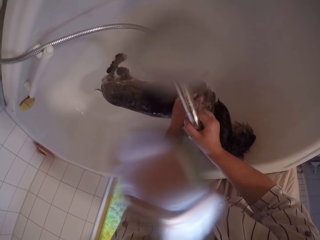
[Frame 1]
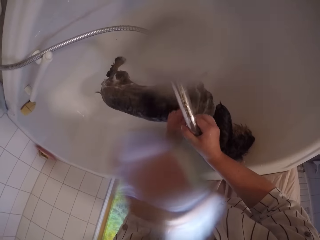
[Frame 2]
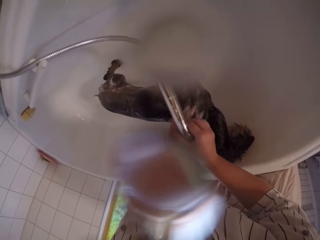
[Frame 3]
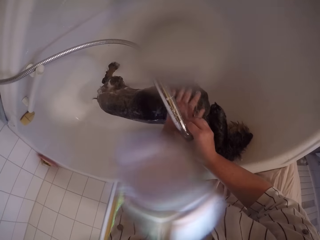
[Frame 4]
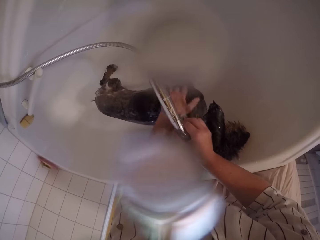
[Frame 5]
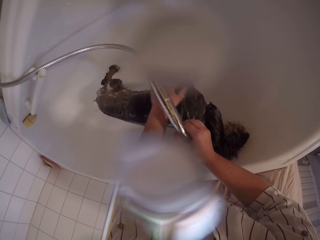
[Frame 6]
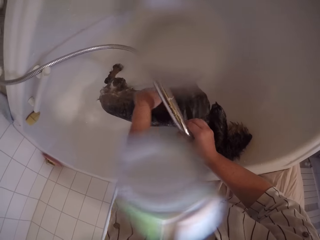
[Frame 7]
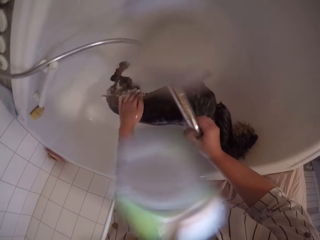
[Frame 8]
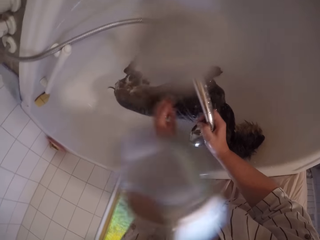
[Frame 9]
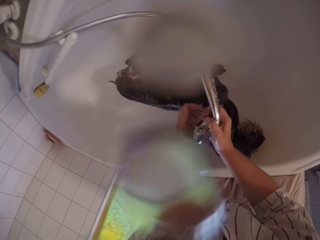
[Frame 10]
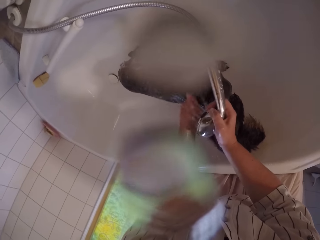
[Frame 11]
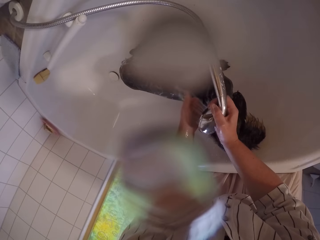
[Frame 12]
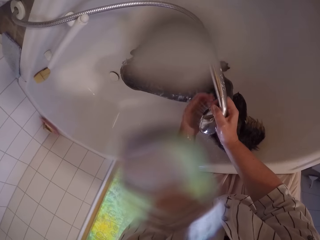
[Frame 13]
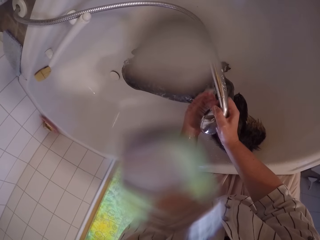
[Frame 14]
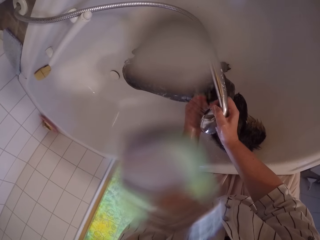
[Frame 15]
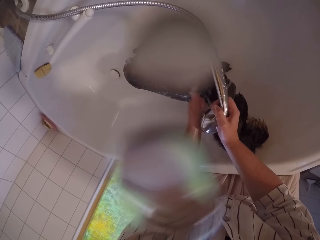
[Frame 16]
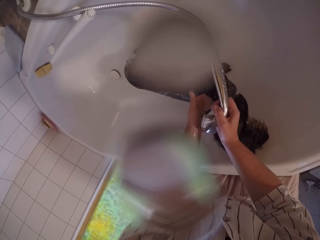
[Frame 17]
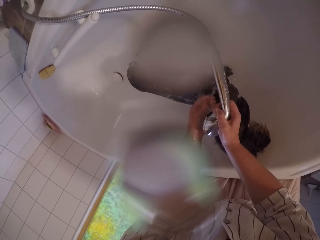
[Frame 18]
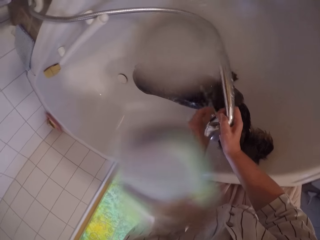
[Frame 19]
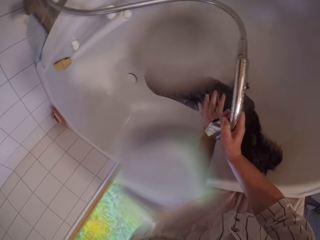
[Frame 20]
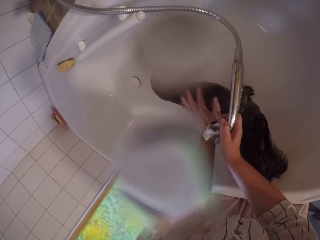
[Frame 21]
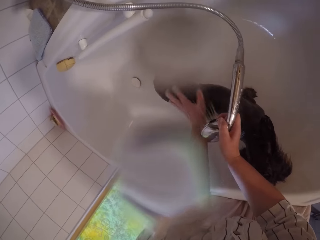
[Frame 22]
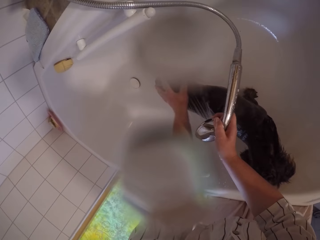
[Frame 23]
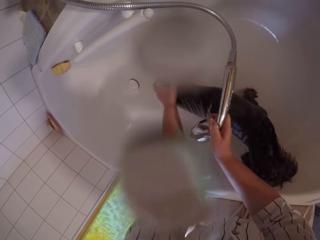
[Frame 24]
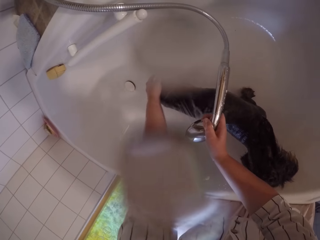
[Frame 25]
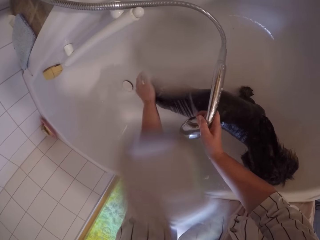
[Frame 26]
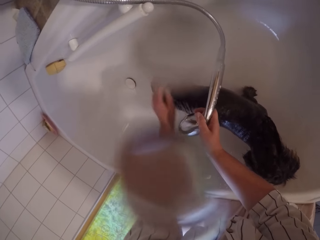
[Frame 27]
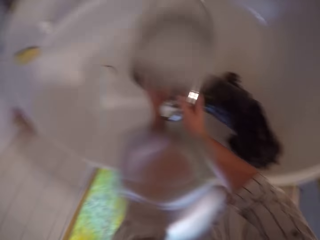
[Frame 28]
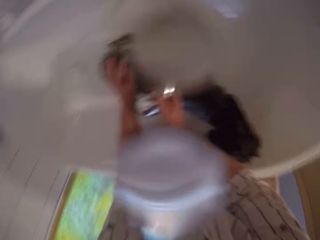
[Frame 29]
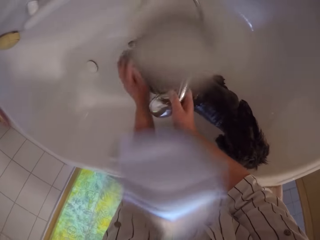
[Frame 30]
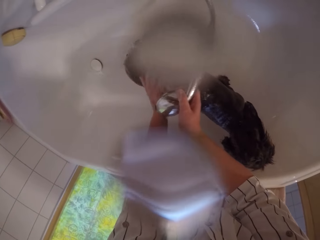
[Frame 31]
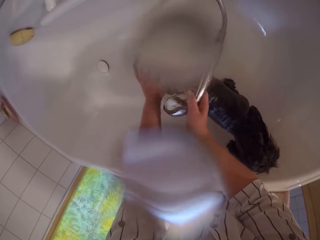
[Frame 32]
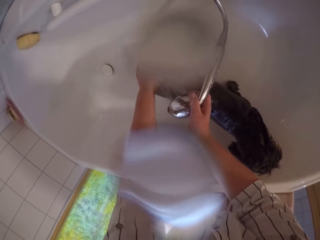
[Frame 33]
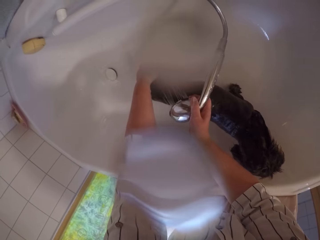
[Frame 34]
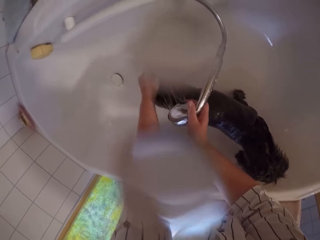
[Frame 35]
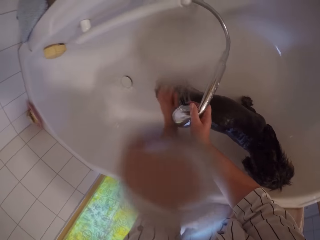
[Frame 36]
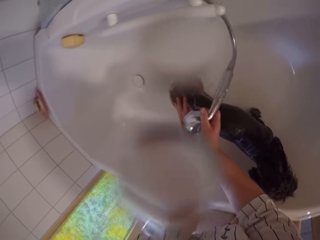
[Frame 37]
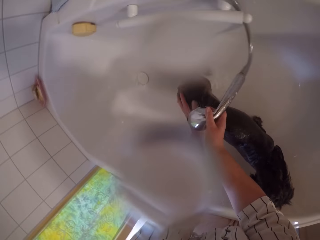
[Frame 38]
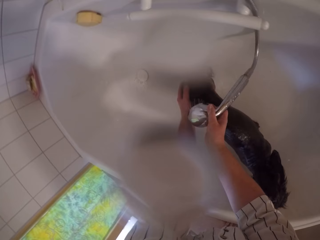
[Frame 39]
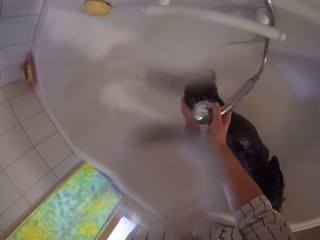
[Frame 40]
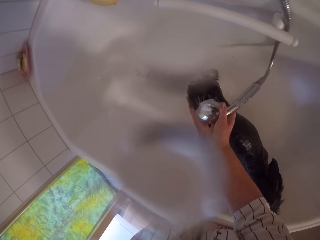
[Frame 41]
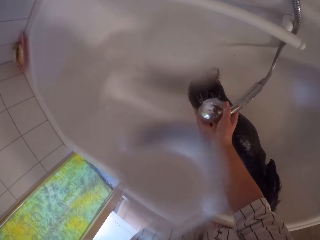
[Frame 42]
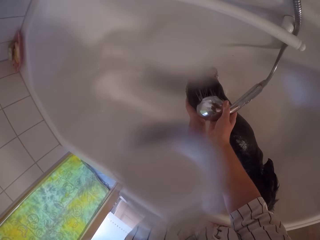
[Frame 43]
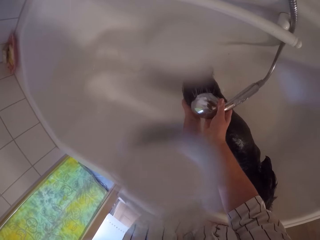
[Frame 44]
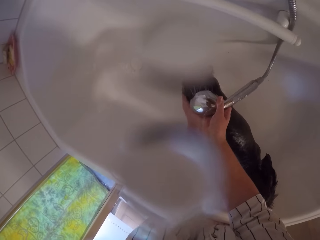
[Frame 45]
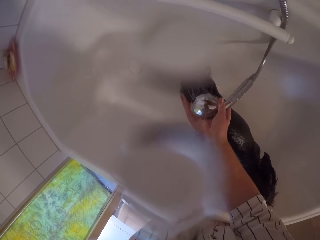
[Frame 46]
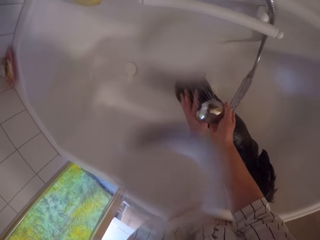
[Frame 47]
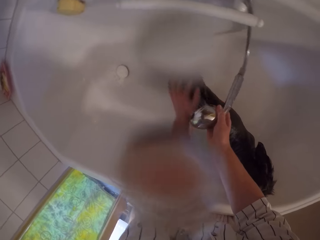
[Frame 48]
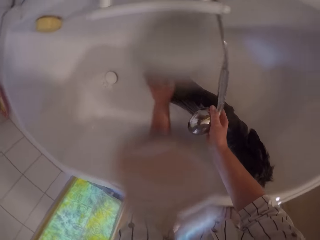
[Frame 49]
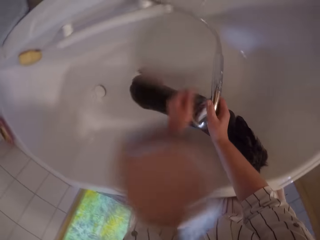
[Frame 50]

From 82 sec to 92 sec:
The camera wearer feels the water temperature with the hand. They rinse the chihuahua.

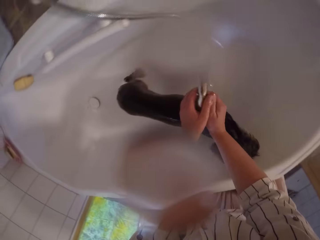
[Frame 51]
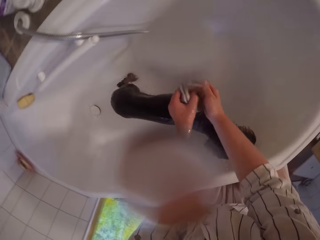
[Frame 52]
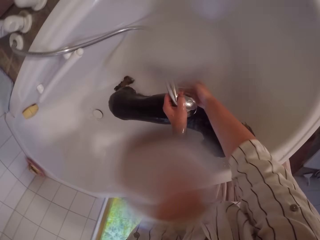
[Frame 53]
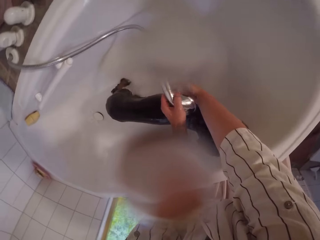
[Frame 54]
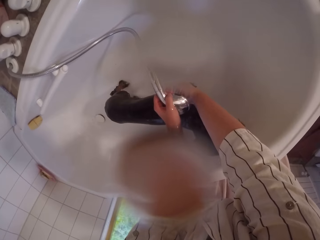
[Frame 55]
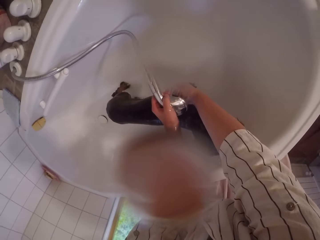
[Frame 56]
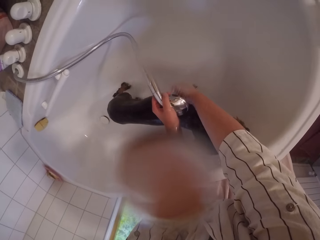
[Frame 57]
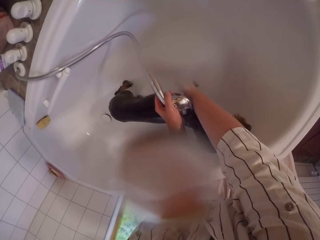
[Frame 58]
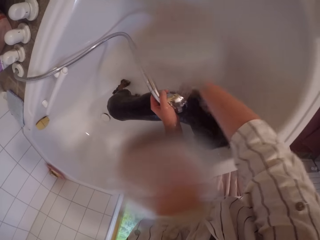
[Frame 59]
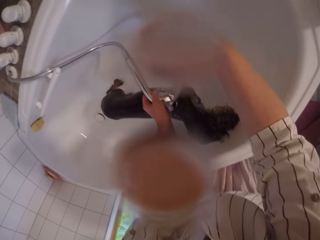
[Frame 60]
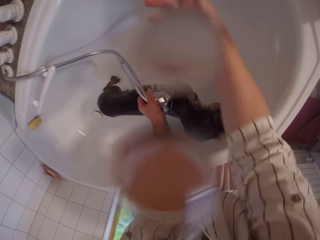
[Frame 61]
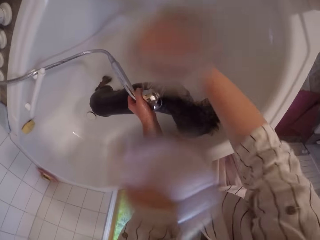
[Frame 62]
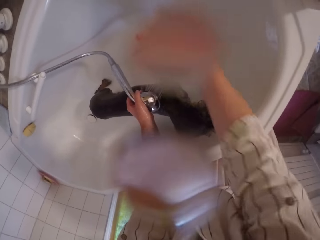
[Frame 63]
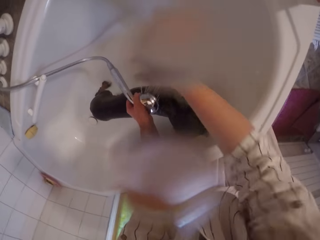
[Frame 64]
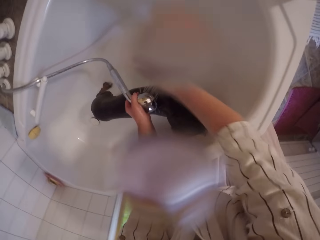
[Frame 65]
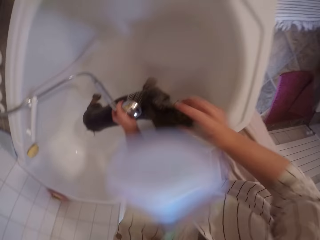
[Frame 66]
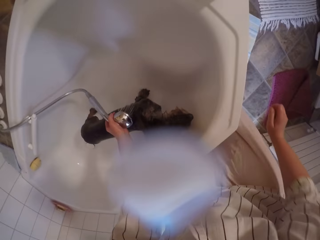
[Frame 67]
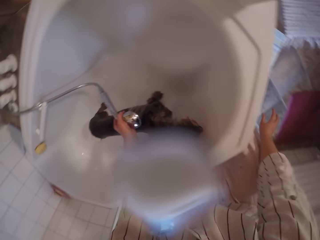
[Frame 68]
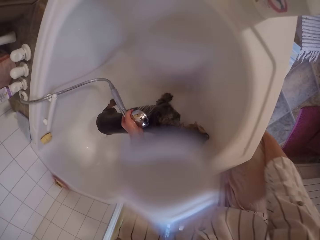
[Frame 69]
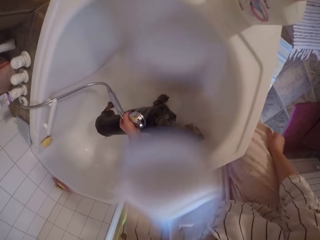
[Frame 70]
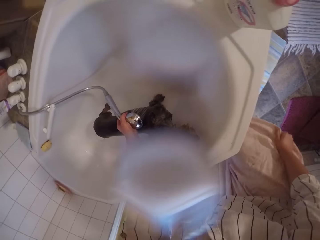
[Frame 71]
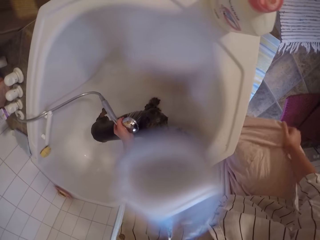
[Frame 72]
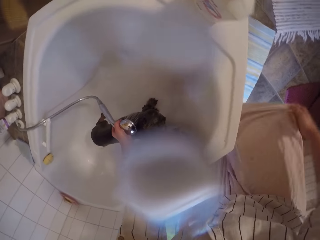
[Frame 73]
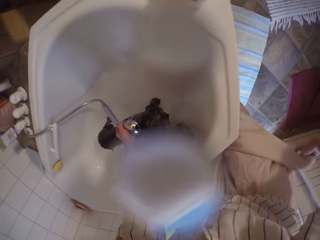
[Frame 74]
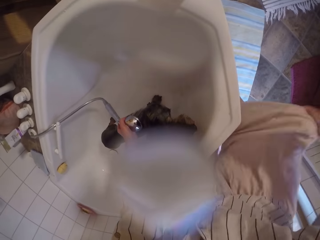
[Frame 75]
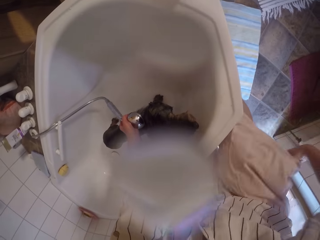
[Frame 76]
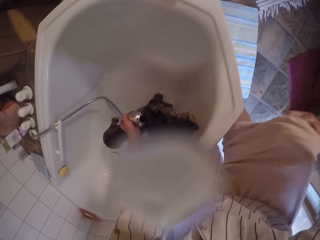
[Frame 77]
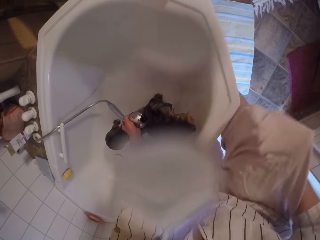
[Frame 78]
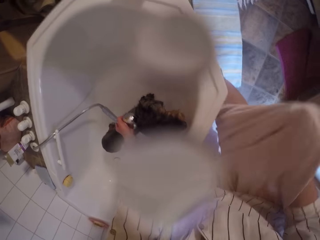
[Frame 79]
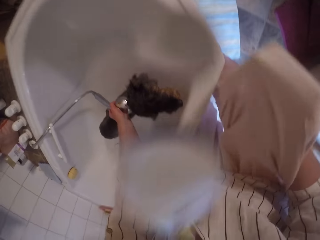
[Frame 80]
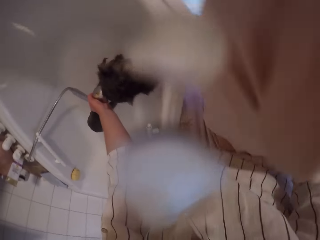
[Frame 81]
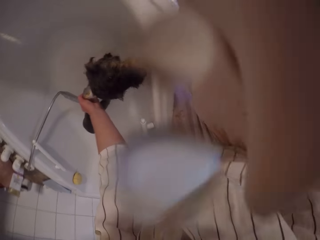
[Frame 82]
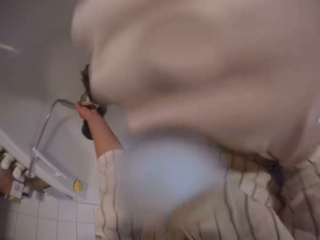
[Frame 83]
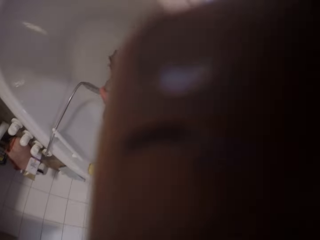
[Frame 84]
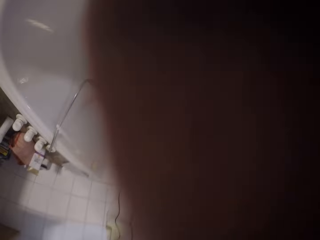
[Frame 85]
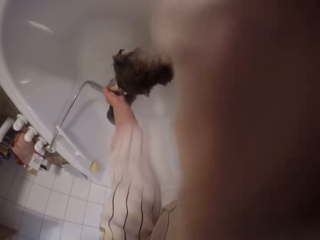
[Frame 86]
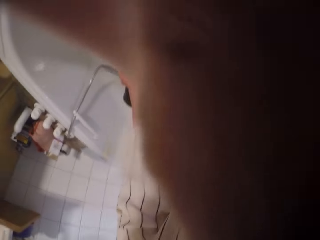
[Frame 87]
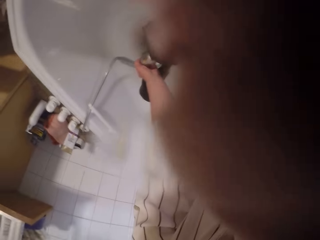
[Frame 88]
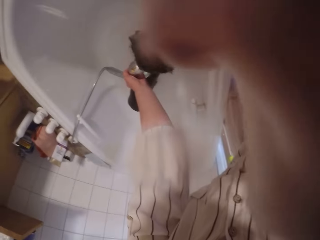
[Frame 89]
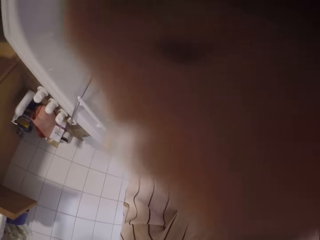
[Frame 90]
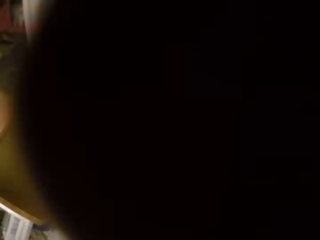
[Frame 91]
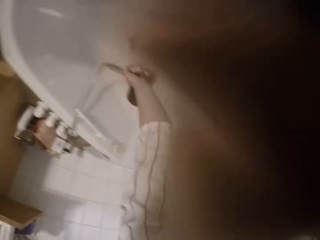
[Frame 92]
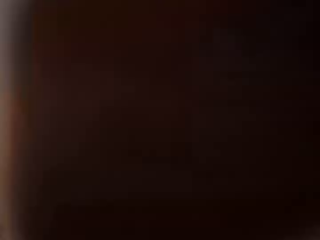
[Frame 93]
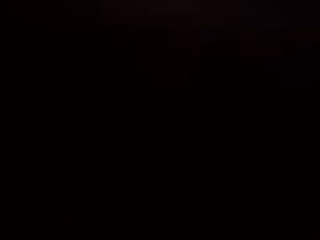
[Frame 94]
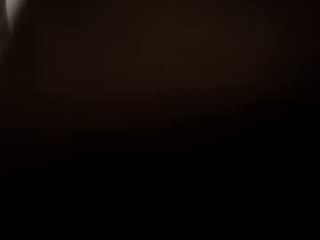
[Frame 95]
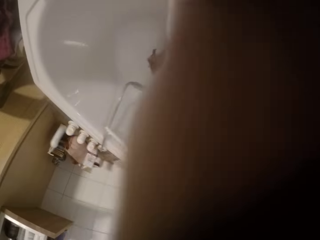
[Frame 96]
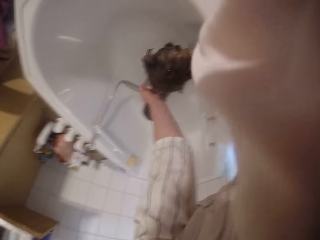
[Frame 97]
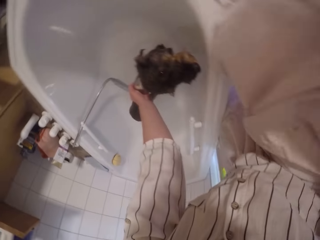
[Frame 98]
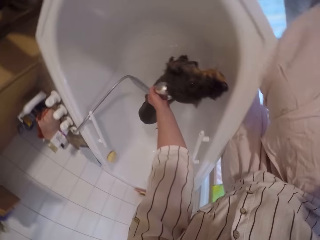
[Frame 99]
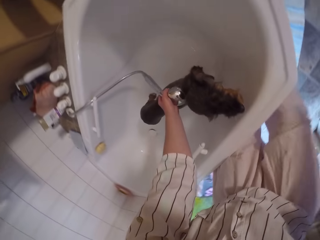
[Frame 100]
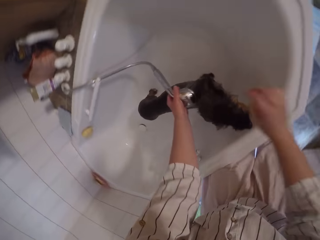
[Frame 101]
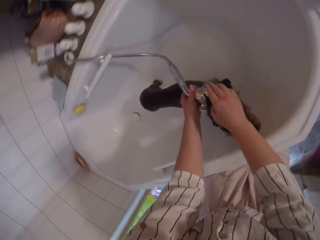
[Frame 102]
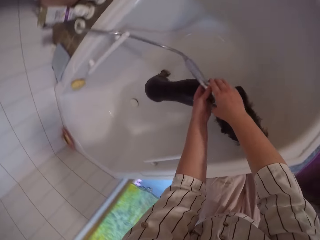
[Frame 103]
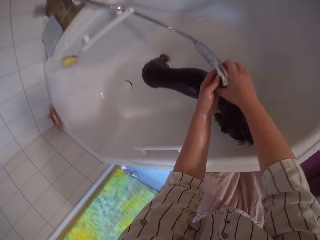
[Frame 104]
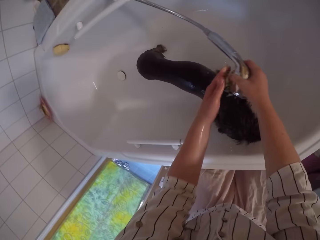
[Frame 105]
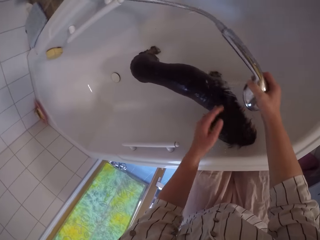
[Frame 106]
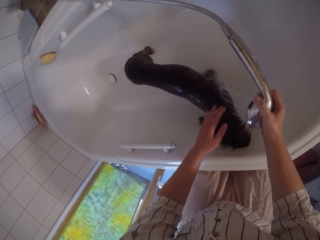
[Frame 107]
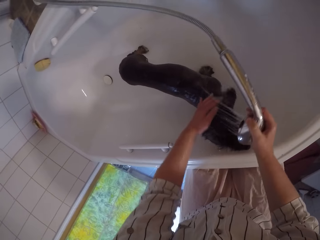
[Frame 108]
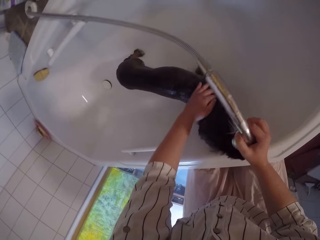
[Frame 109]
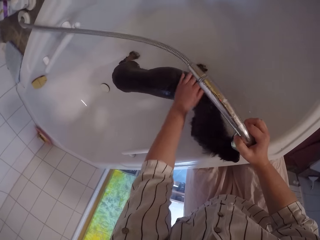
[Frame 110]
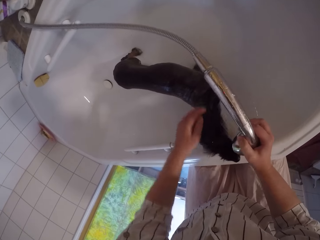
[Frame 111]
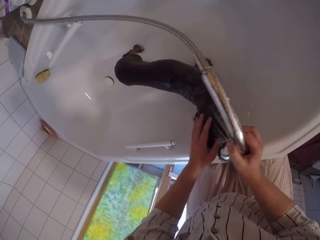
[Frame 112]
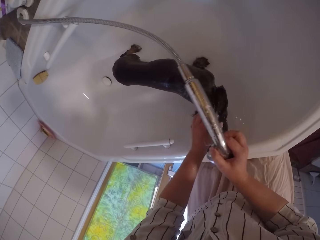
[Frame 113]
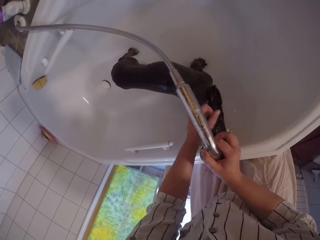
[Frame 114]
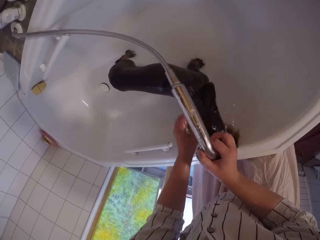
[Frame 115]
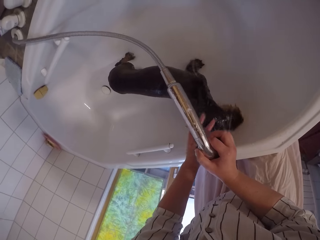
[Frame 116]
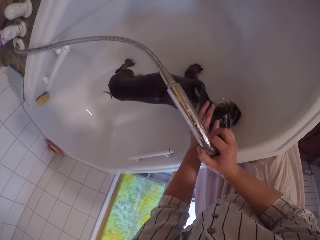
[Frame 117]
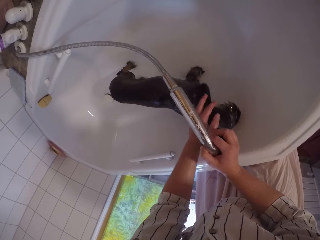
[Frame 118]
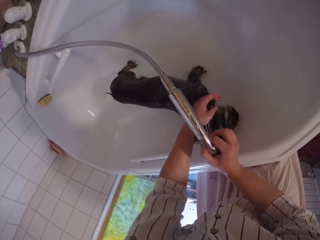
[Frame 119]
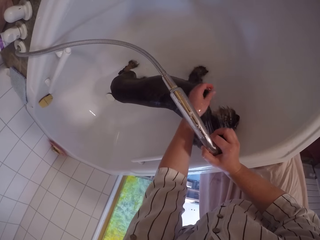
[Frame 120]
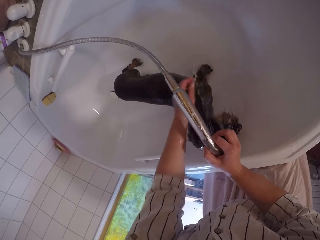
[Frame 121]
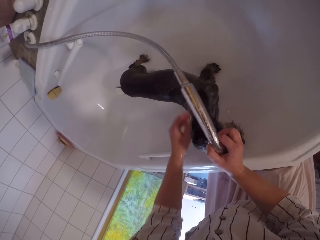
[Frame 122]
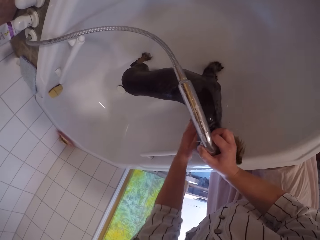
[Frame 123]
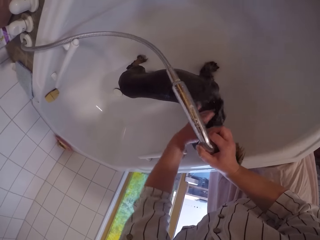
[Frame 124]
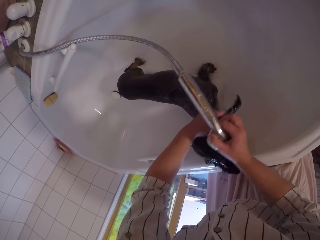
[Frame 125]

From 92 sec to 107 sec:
The camera wearer cleans the hand. She shakes the hand. She dries the hand with the trousers. She cleans her right hand with her cloth. She uses her cloth to clean the camera. She dries the face with the trousers. She holds the shower head. She rinses the puppy's body.
